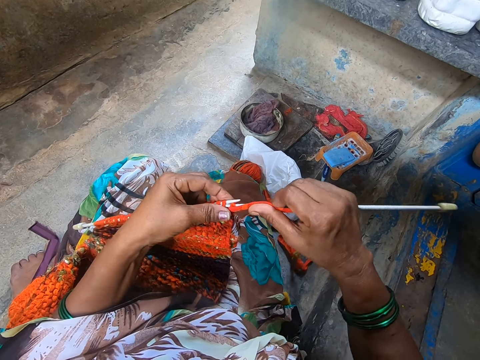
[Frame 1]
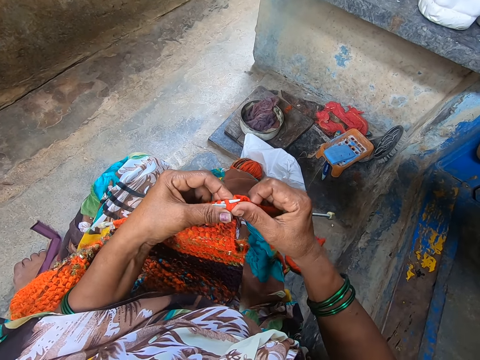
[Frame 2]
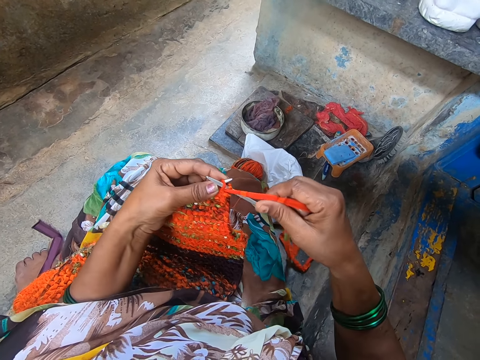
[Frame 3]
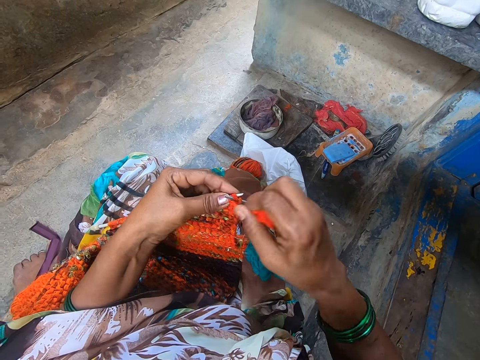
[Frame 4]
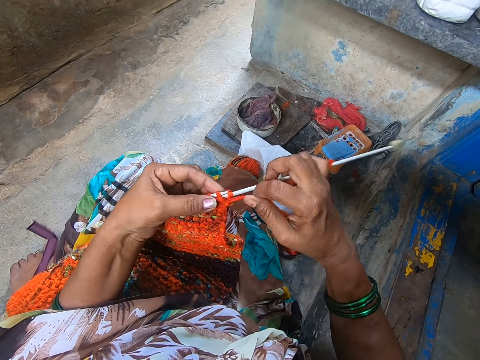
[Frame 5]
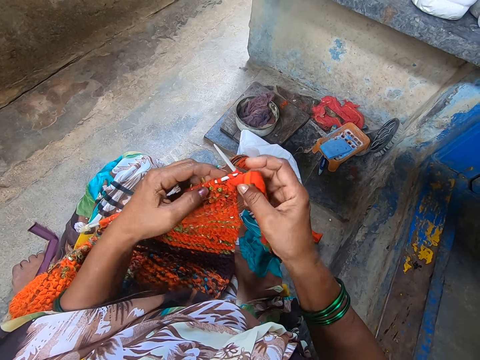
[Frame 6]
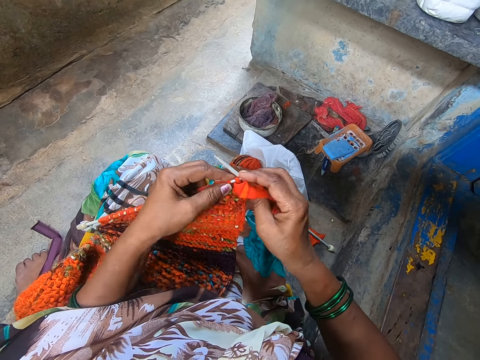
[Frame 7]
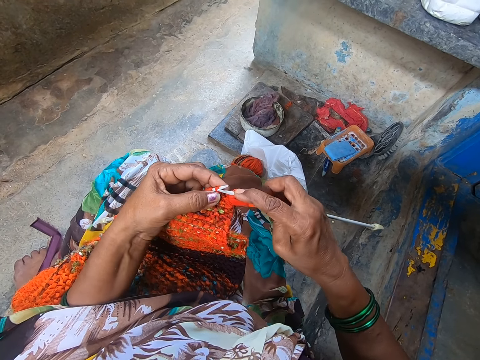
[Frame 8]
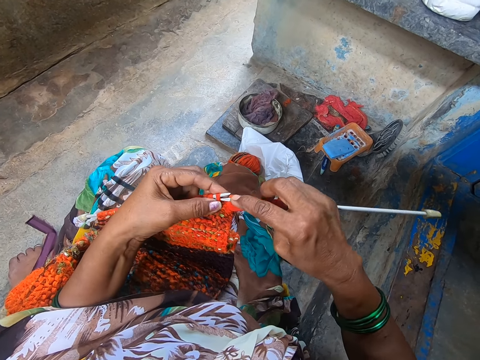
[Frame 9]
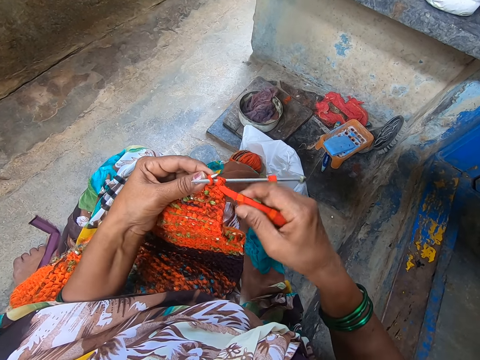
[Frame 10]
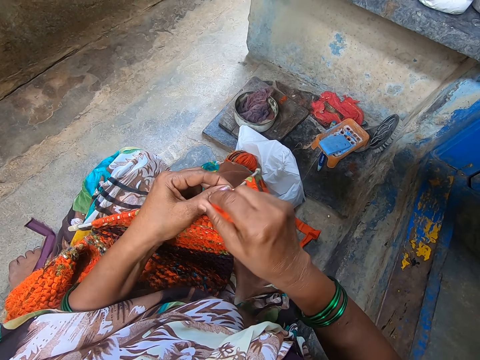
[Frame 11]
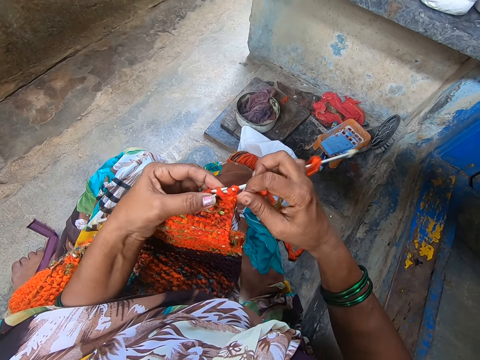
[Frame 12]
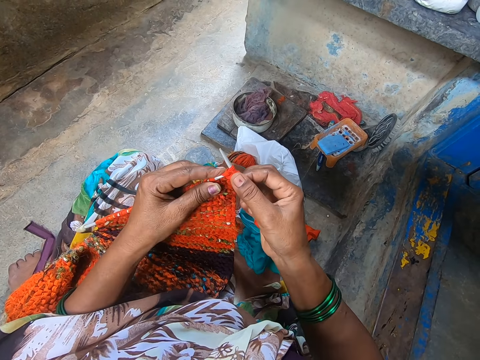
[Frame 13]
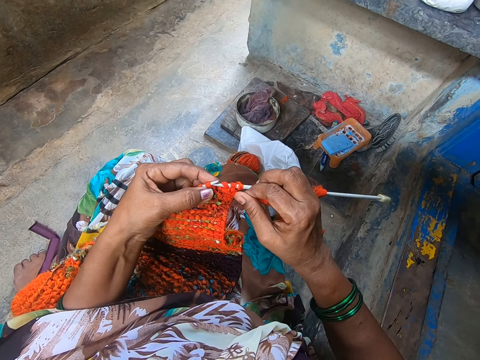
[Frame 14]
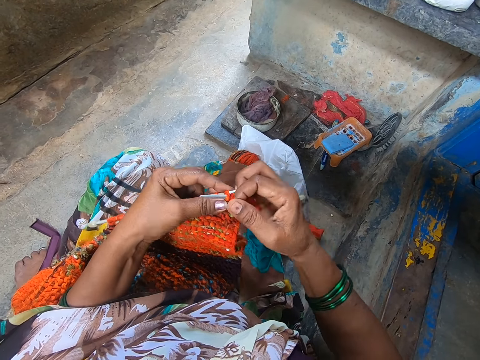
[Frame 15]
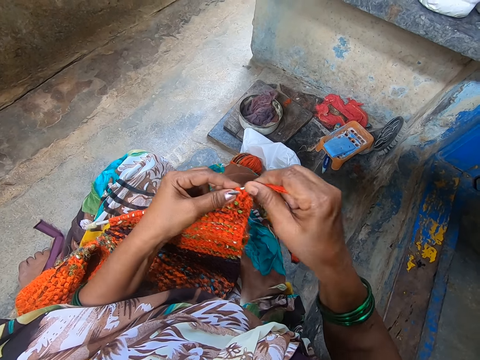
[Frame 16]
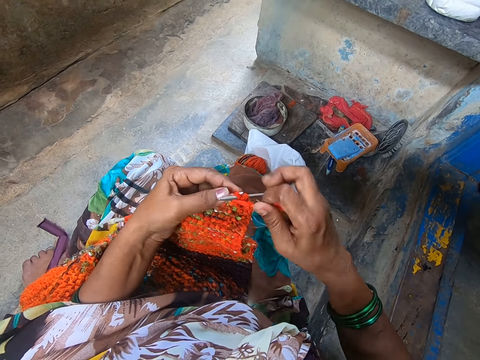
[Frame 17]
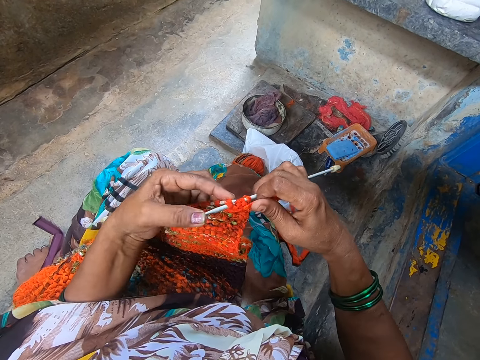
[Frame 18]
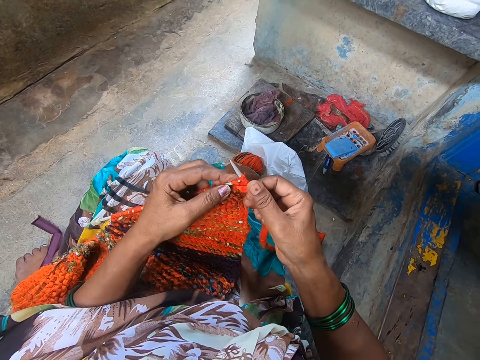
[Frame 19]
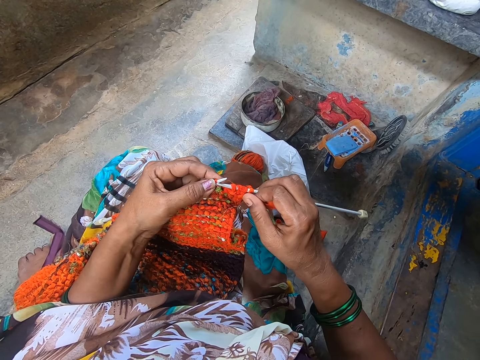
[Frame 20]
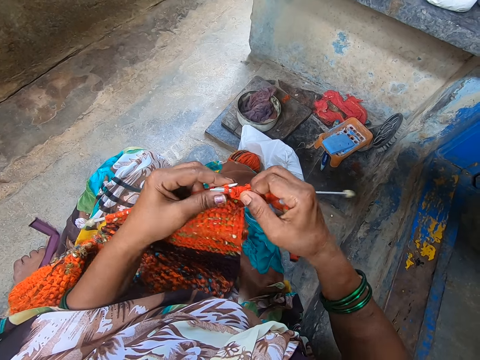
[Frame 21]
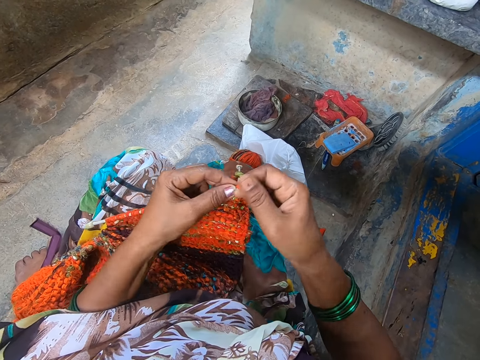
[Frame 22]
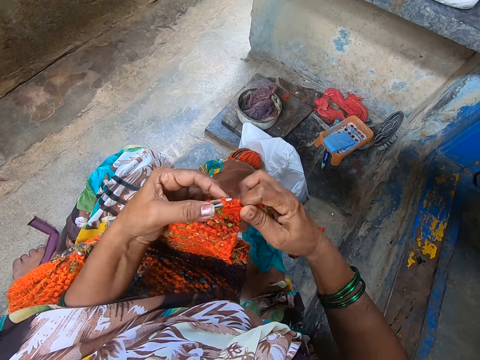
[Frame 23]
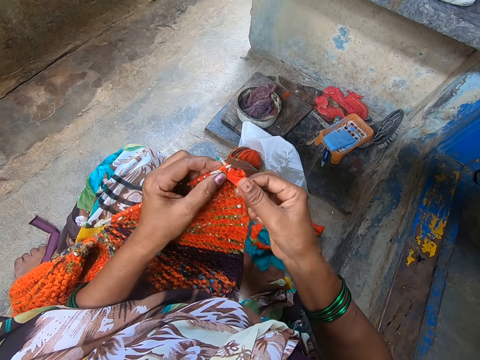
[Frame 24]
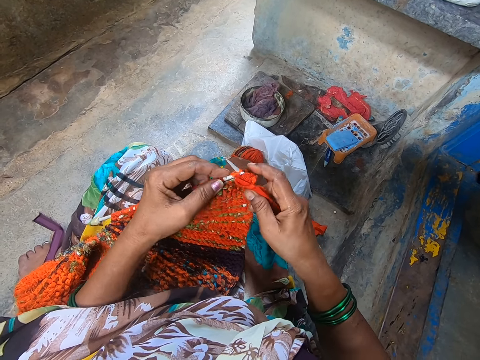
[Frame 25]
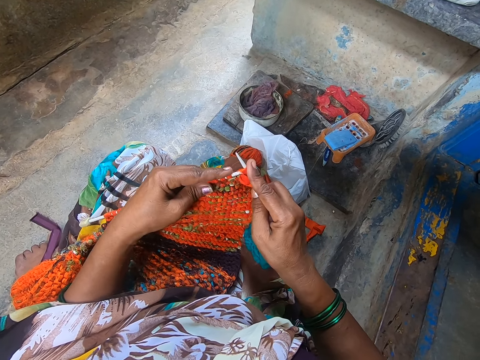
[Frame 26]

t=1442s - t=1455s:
The camera wearer knits a fabric. They coil a knitting thread on a knitting needle. They knit the fabric. They coil the knitting thread on the knitting needle. They knit the fabric. They coil the knitting thread on the knitting needle. They knit the fabric. They coil the knitting thread on the knitting needle.

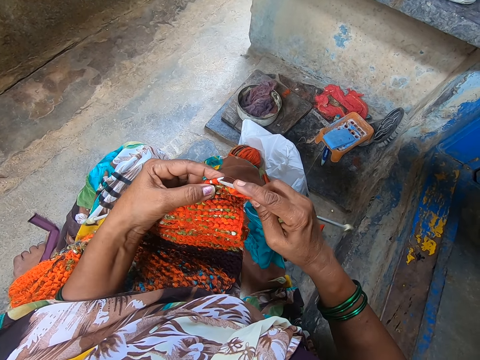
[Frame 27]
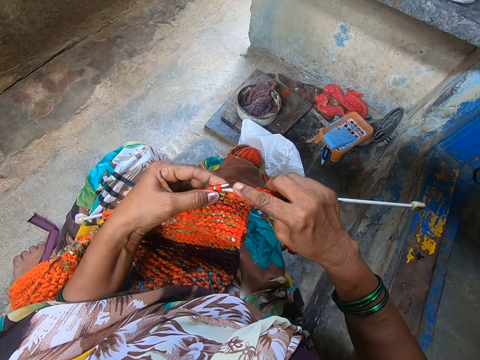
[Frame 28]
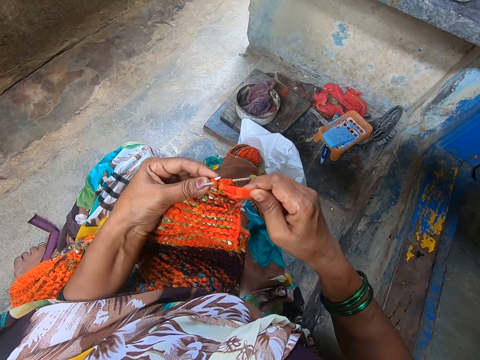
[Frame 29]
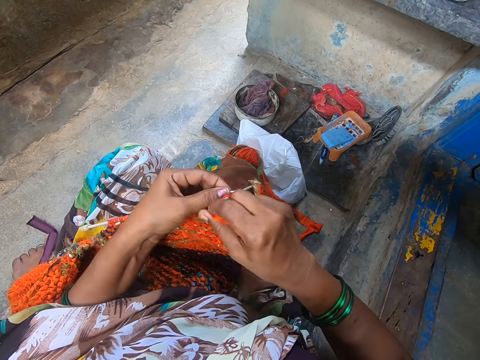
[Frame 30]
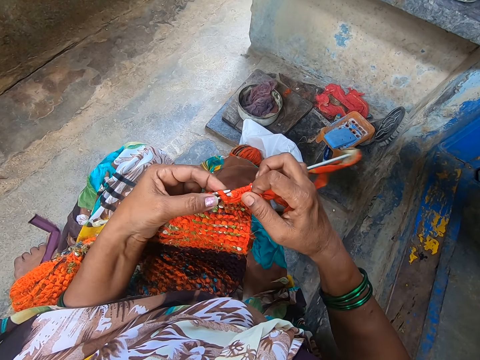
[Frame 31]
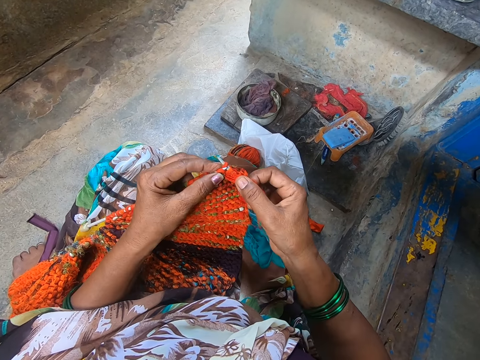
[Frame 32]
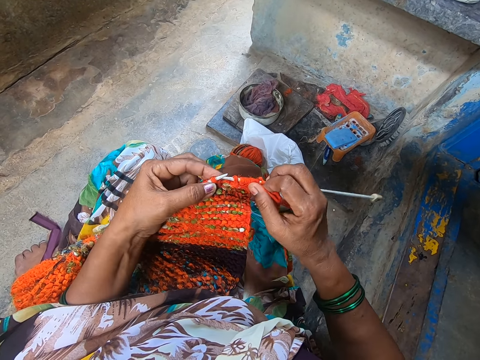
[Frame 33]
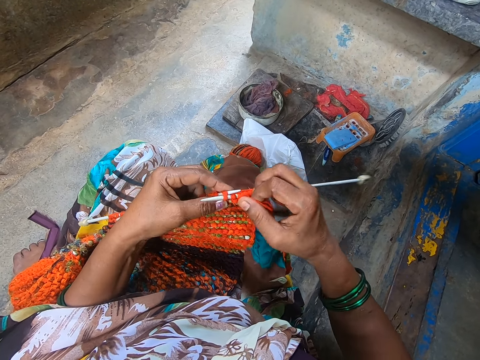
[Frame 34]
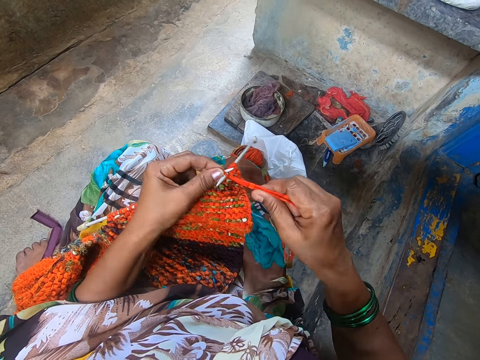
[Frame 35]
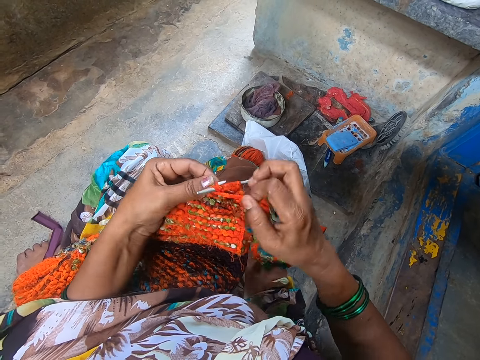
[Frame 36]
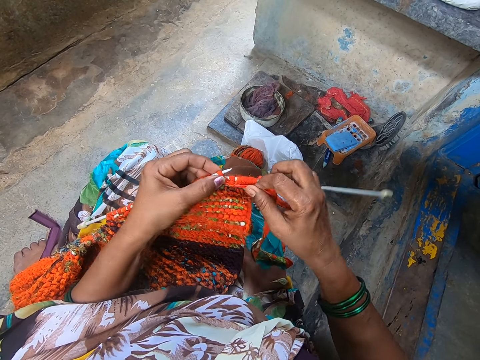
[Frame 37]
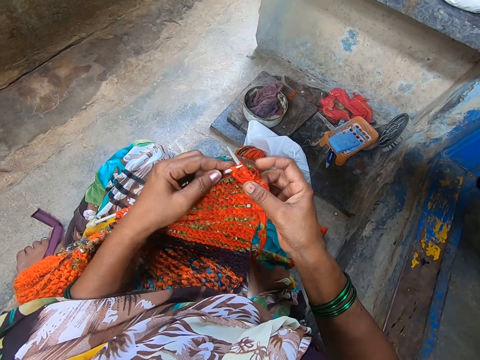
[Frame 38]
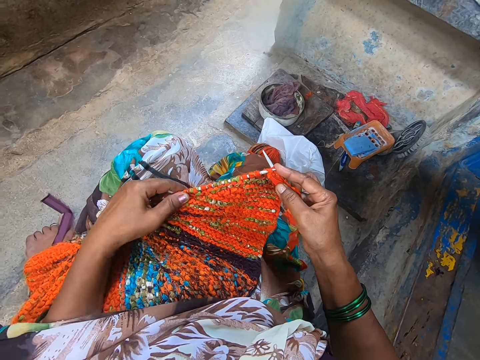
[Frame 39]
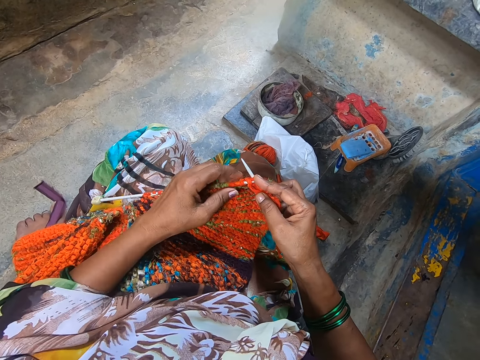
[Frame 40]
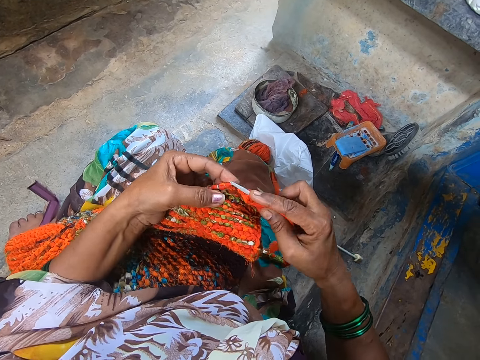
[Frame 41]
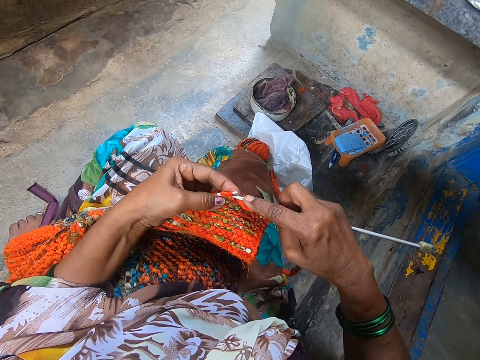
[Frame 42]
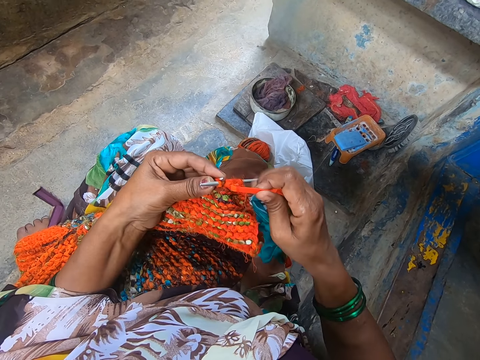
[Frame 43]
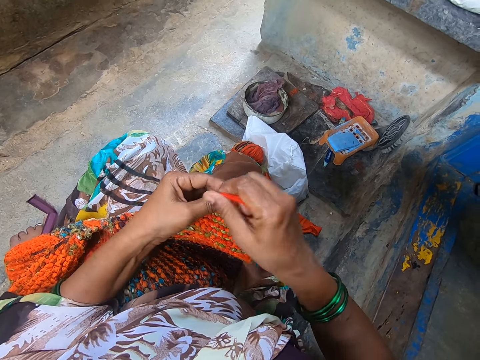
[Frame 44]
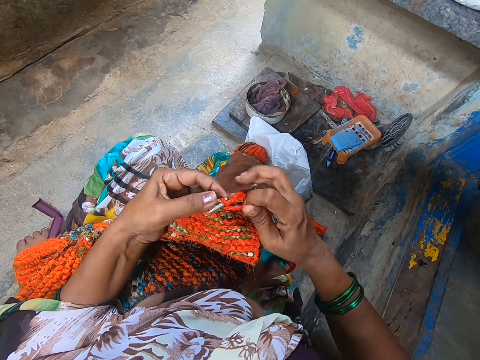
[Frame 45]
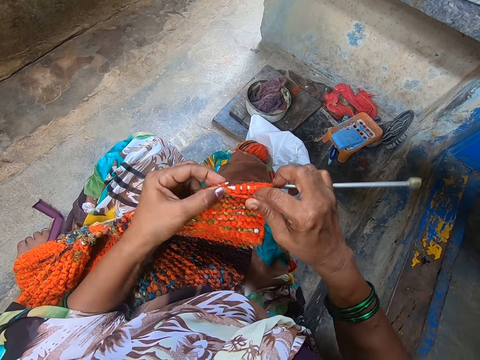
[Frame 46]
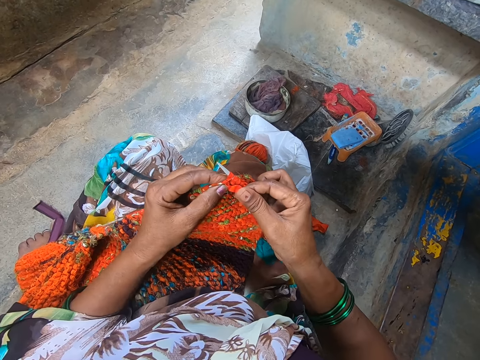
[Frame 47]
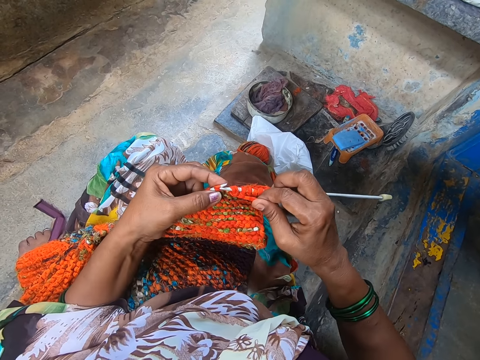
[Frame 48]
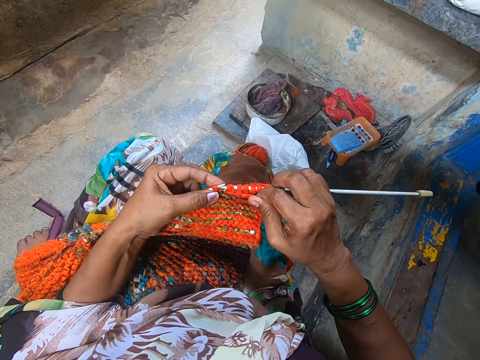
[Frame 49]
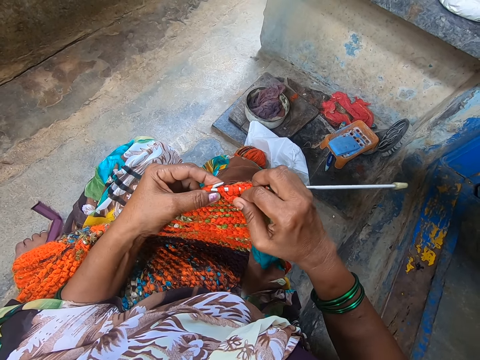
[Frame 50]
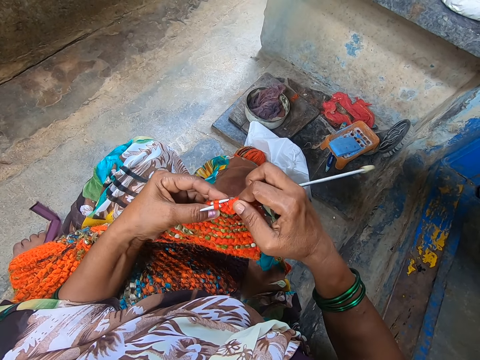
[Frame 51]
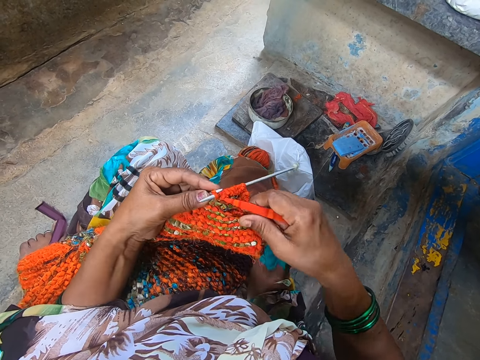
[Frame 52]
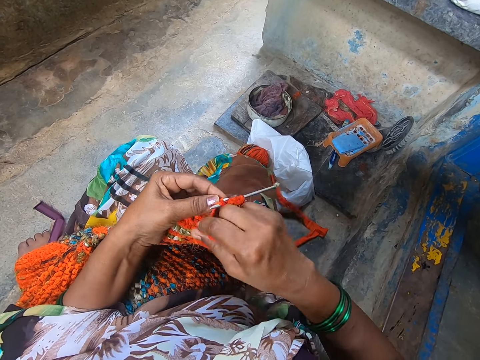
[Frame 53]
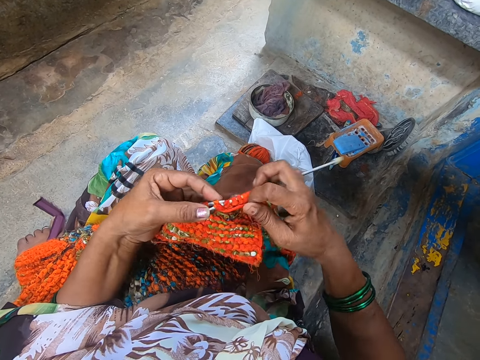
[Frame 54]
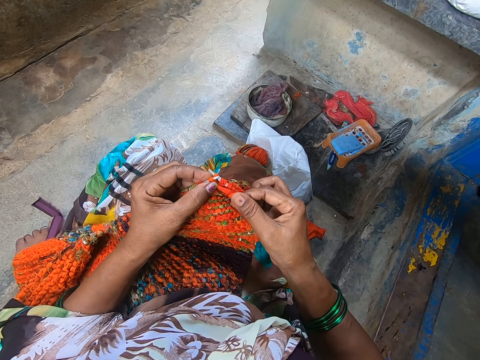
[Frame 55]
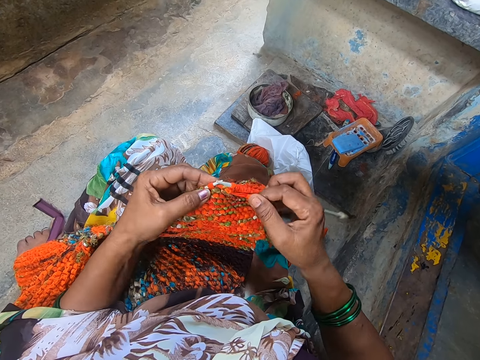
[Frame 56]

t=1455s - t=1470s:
The camera wearer knits a fabric. They coil a knitting thread on a knitting needle. They knit the fabric. They coil the knitting thread on the knitting needle. They knit the fabric. They coil the knitting thread on the knitting needle. They knit the fabric. They coil the knitting thread on the knitting needle.
